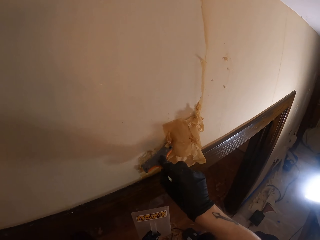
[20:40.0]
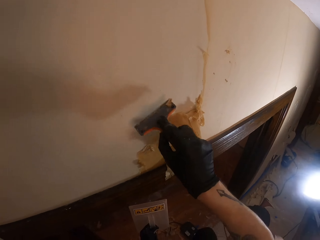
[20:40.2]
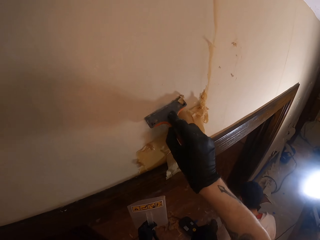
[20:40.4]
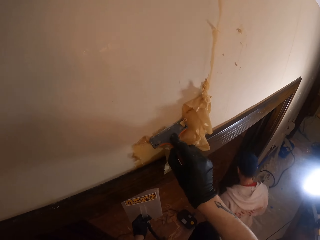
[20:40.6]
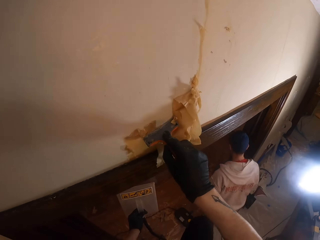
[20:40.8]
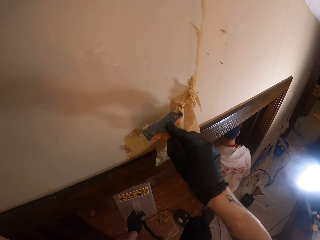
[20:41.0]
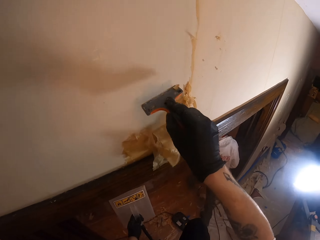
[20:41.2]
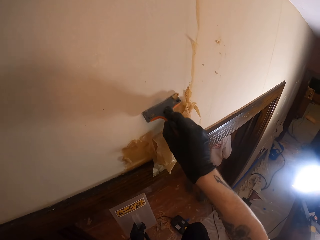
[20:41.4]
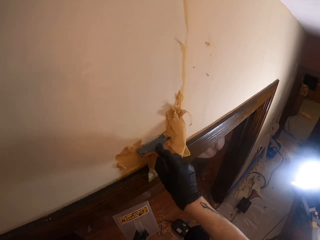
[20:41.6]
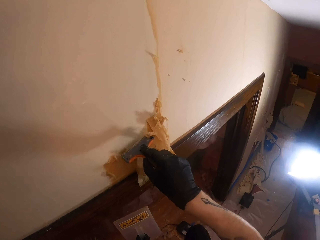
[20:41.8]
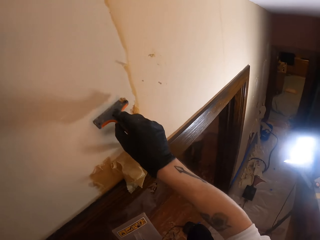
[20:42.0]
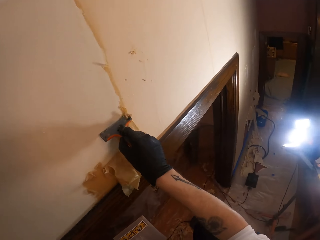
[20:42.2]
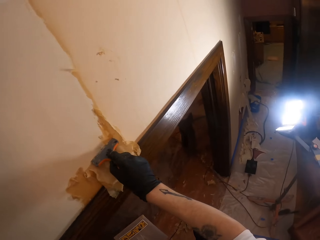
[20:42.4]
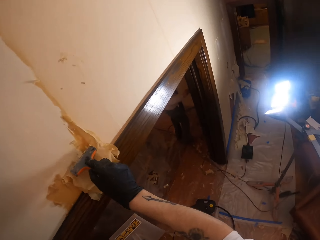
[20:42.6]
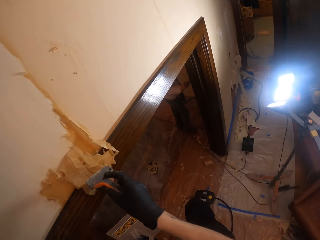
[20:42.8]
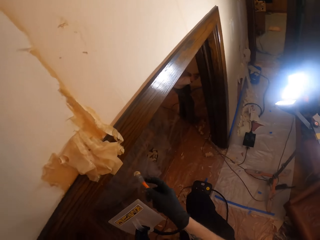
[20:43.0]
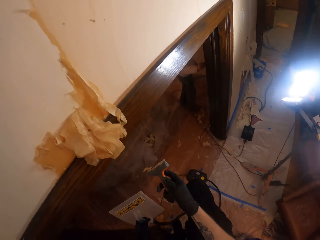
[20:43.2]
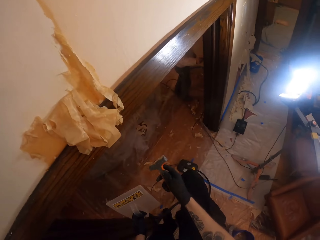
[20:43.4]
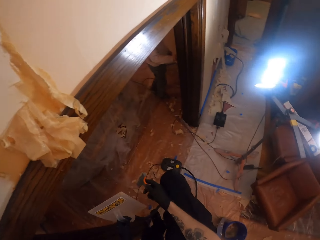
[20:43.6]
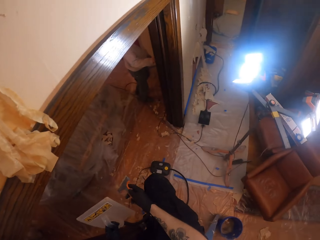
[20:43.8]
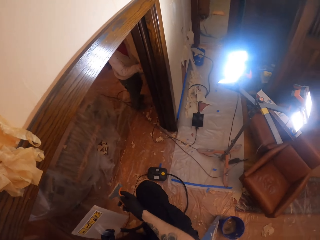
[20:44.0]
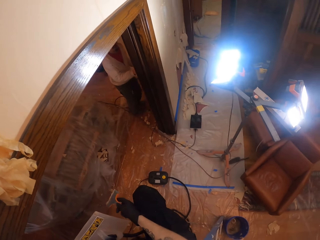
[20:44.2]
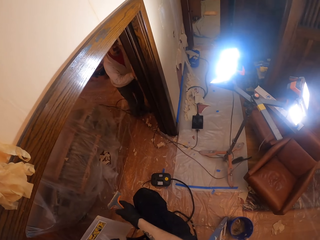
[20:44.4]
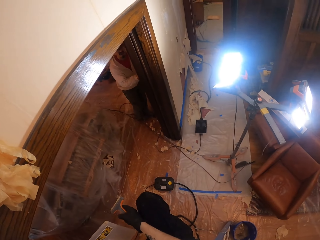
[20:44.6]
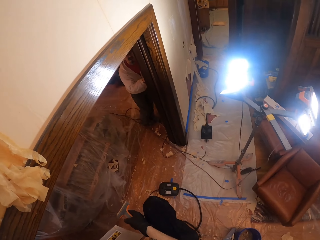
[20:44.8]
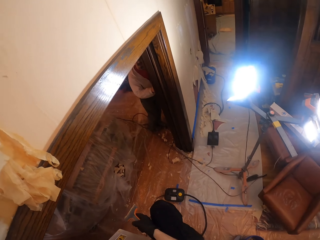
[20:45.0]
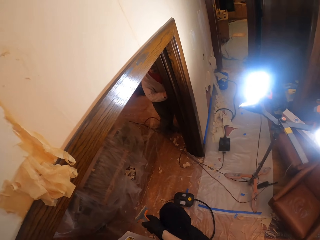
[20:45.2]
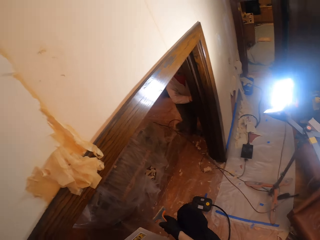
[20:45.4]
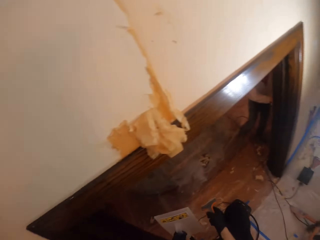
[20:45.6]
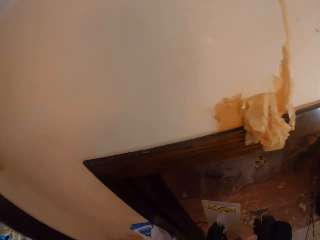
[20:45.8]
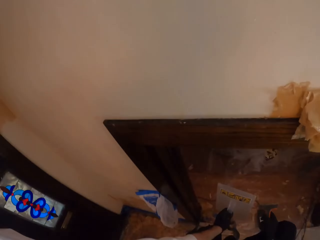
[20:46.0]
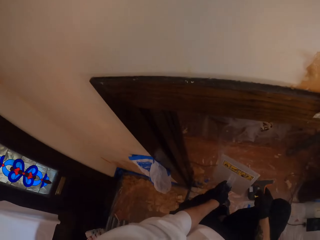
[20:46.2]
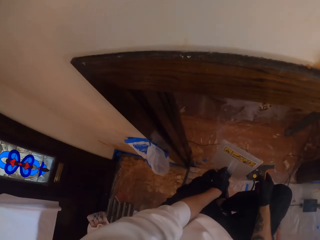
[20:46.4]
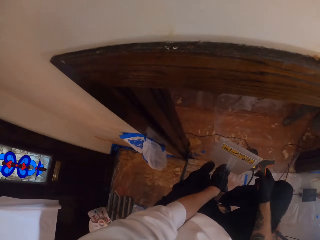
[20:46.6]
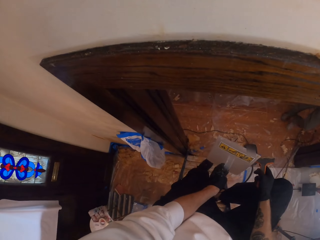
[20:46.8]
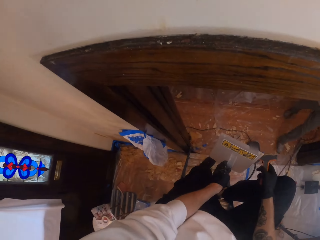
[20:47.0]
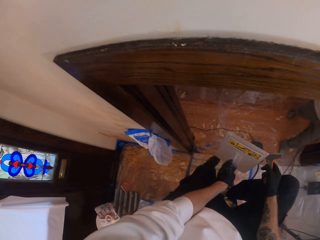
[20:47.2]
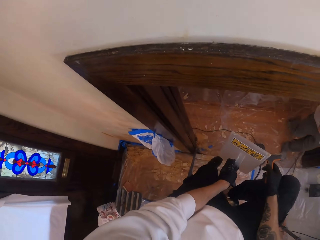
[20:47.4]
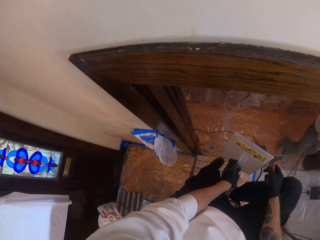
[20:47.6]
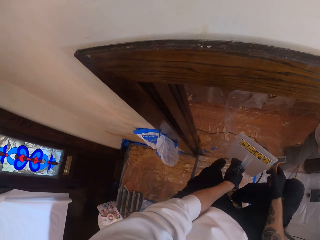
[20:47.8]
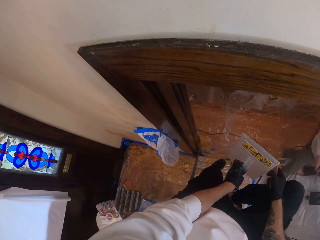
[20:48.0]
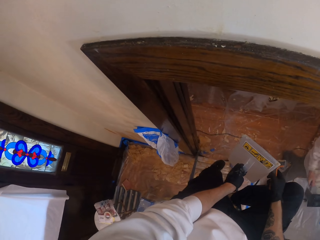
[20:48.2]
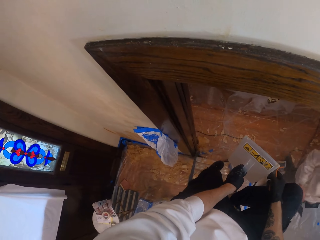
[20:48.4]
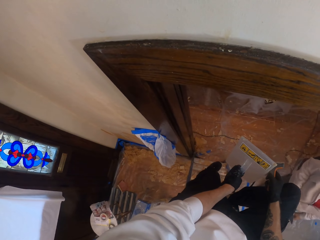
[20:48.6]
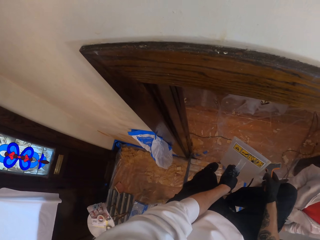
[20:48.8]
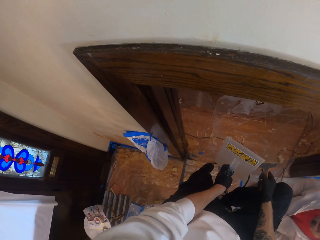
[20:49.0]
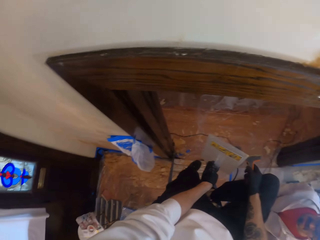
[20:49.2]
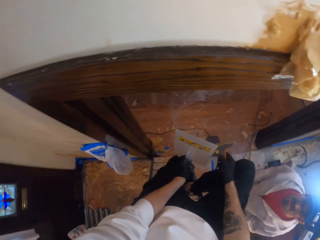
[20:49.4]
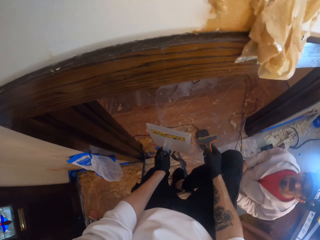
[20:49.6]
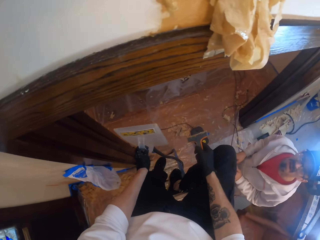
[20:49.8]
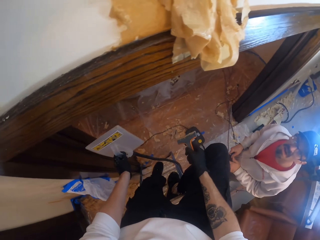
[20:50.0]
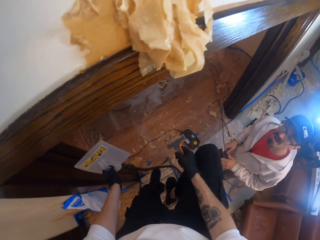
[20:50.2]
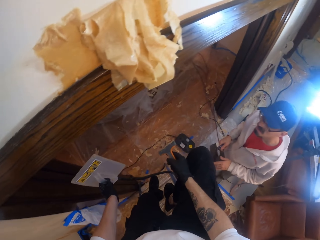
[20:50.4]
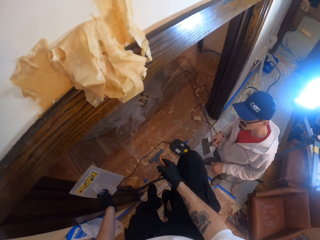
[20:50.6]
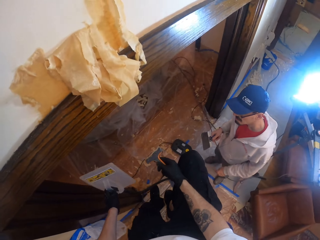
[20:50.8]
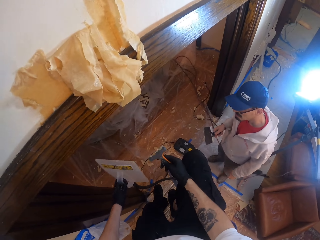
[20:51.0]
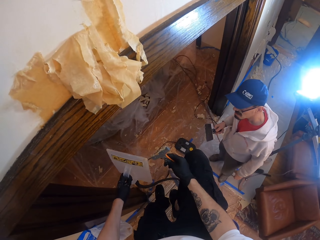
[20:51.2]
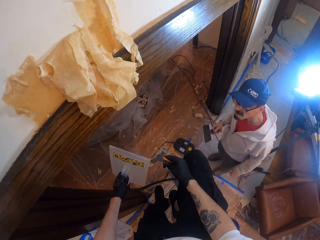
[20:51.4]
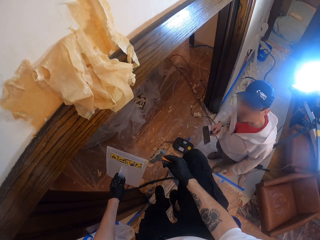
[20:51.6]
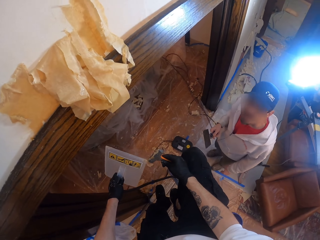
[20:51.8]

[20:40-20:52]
A man walks around. The camera wearer scuffs the wall paint with a paint scraper. They remove the paint scraper from the wall with the right hand. They stare at the man and communicate to the man. They look around. The man walks around. The man looks at the camera wearer.

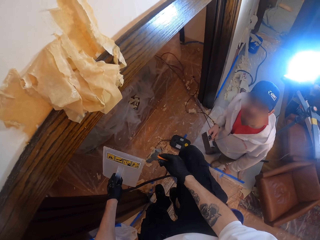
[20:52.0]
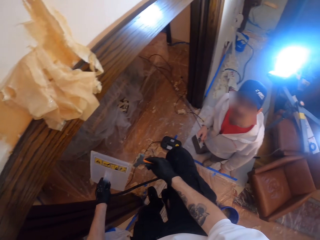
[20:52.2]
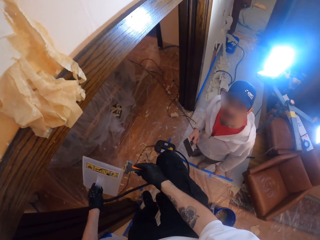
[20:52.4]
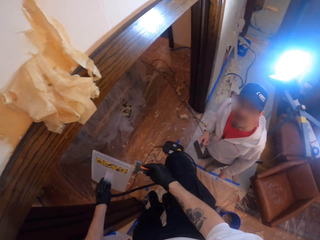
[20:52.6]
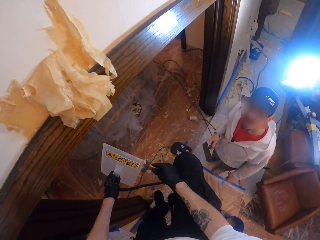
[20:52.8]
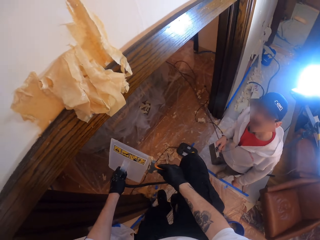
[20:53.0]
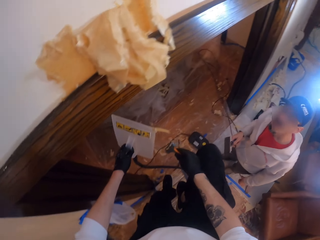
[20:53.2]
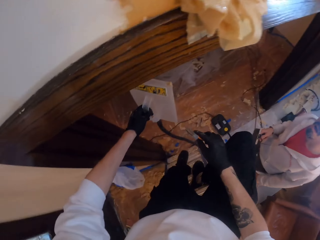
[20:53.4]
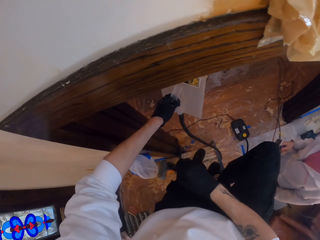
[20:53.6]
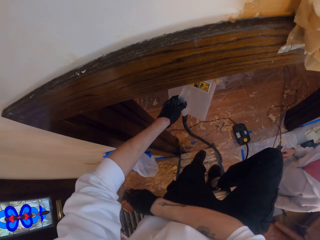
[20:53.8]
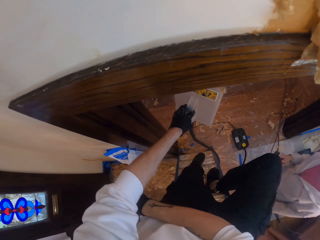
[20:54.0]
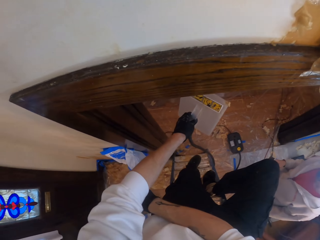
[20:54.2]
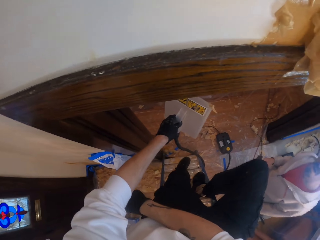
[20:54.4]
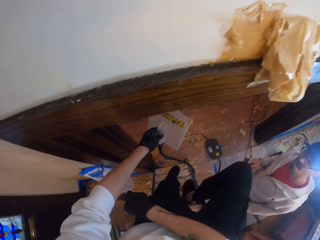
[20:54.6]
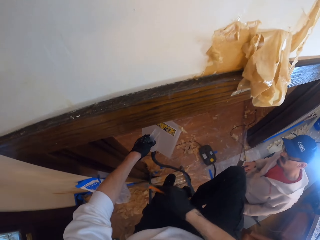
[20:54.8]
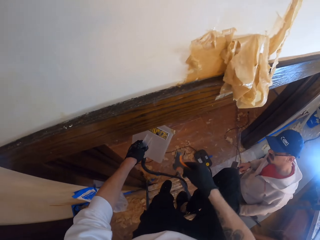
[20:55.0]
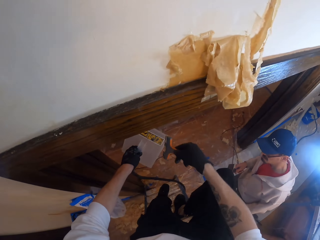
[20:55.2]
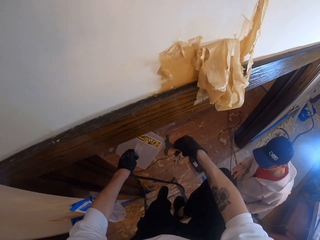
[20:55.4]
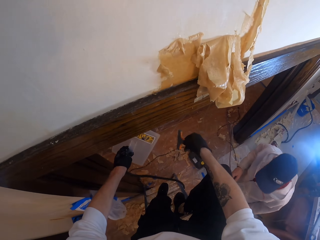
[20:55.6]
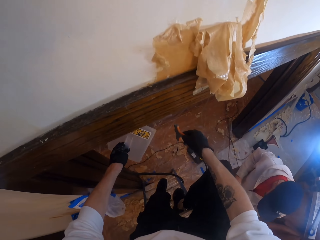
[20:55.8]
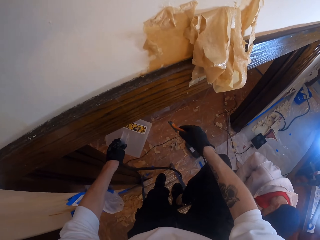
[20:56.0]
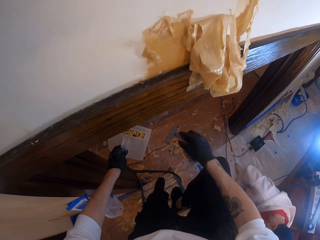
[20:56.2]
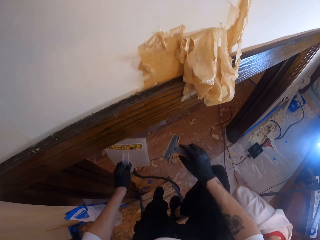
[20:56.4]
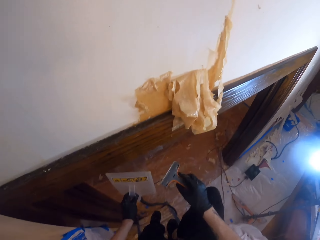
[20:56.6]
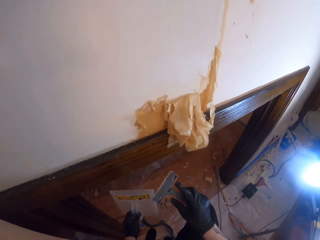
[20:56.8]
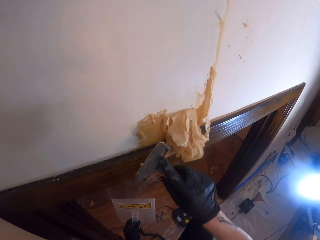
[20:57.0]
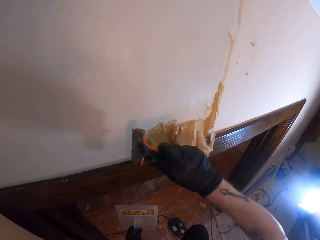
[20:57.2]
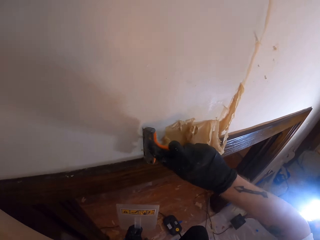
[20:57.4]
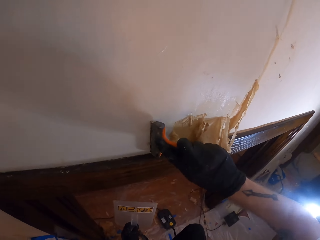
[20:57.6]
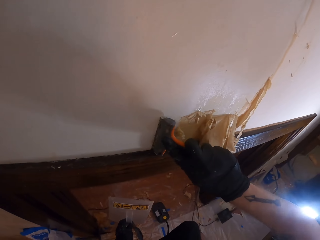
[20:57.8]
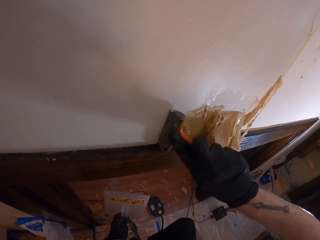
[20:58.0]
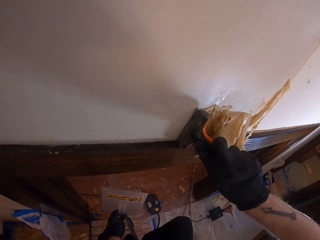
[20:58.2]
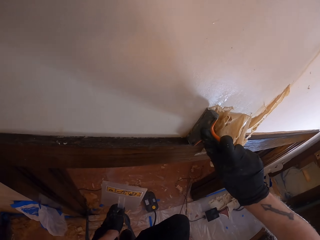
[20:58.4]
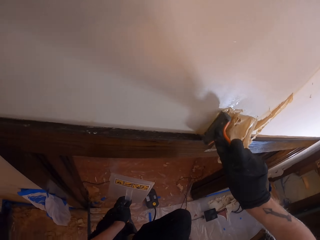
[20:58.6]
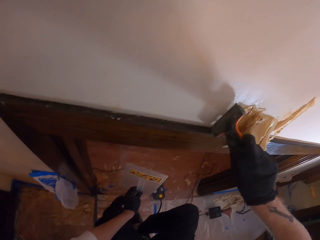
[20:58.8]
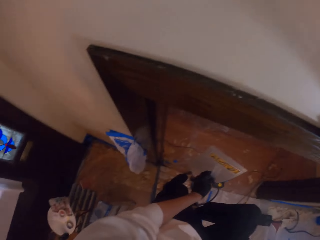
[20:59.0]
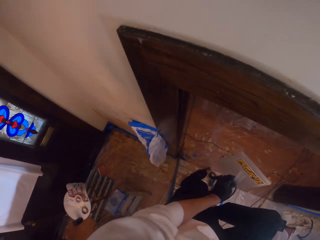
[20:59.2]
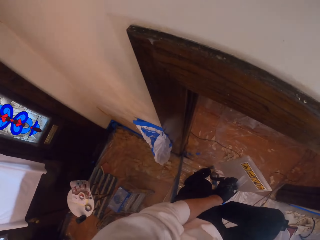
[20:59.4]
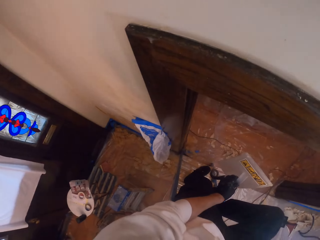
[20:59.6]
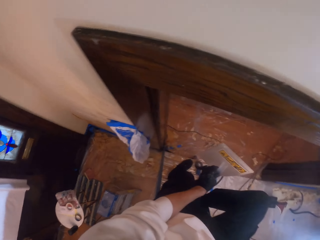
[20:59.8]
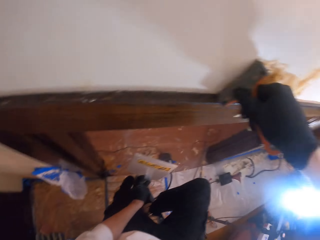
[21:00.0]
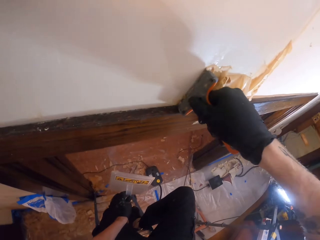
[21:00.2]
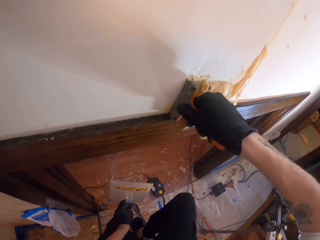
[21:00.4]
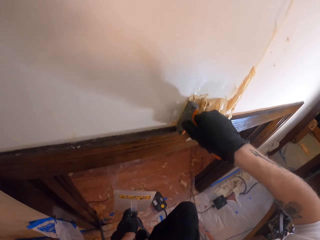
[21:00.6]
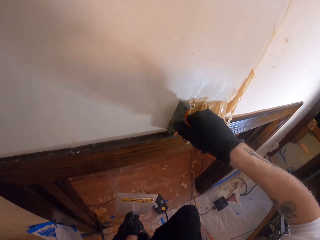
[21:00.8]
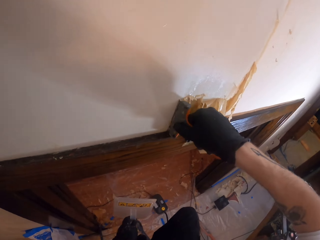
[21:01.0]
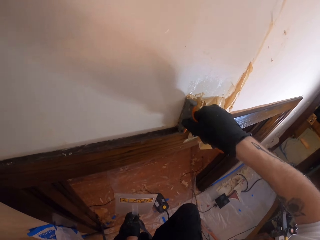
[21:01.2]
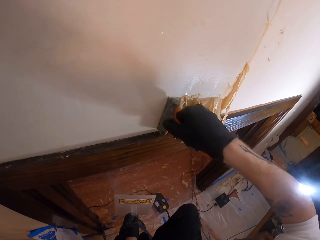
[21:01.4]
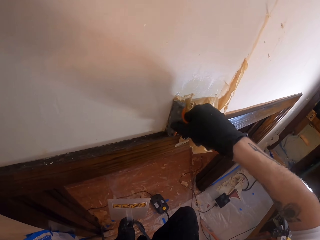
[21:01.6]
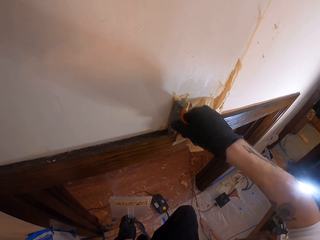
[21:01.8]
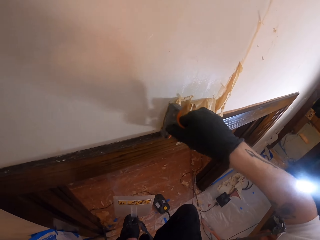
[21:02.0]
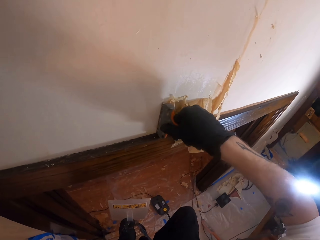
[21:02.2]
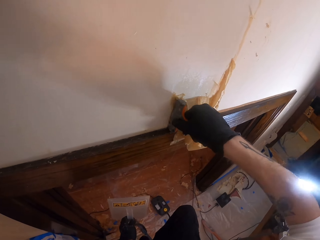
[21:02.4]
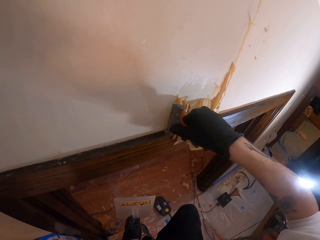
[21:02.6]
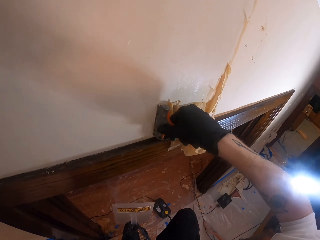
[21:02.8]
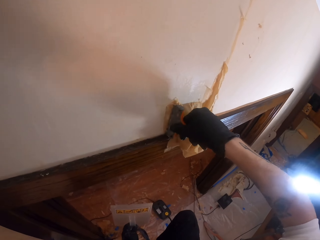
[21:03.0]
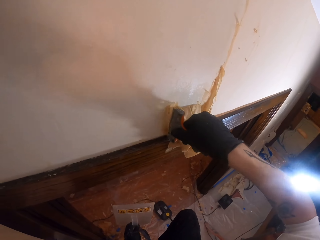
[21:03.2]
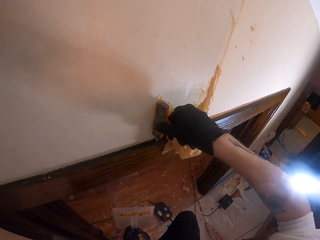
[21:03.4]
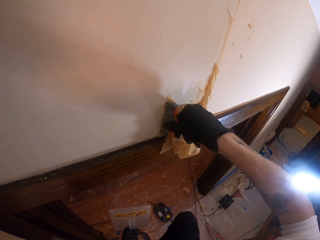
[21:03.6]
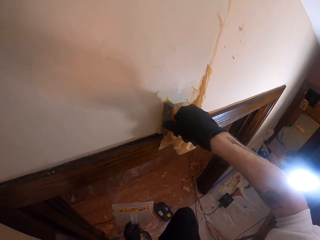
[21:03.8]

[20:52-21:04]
The camera wearer stares around. They wipe paint on a steam wallpaper stripper with a paint scraper in the right hand. They remove paint from the hawk. A man walks around. The camera wearer scuffs the wall paint with the paint scraper. They remove the paint coat from the wall. They stare around. They scuff the wall paint with the paint scraper.
